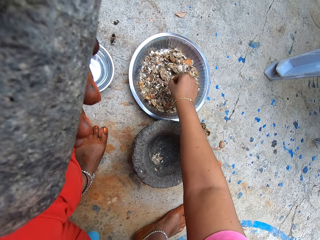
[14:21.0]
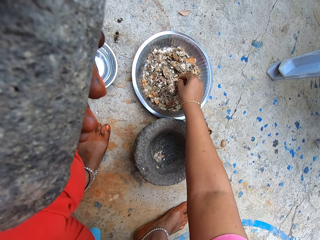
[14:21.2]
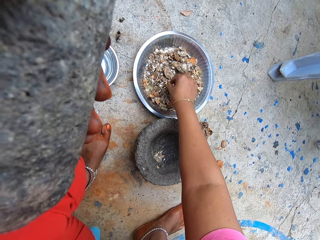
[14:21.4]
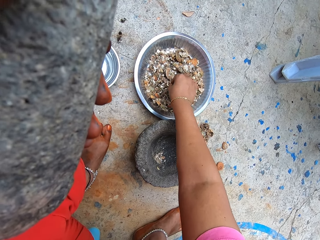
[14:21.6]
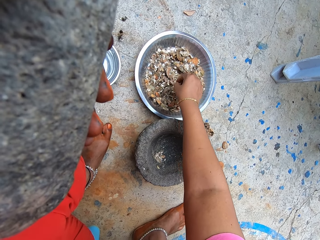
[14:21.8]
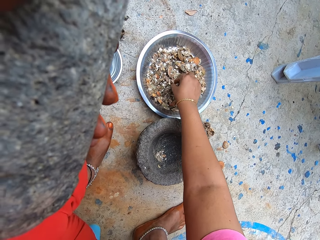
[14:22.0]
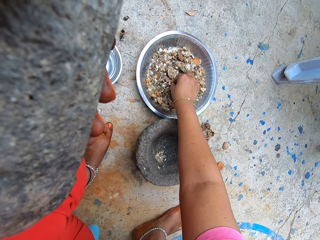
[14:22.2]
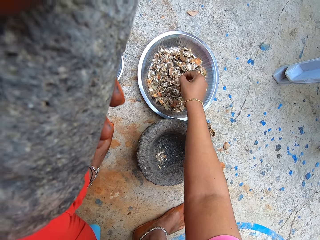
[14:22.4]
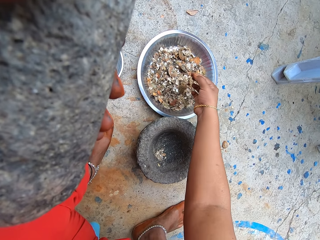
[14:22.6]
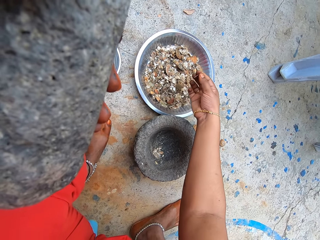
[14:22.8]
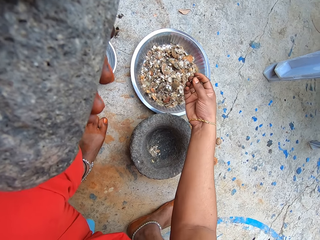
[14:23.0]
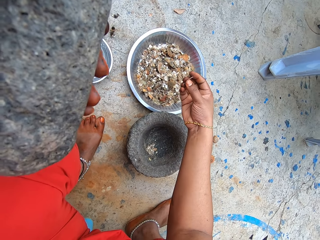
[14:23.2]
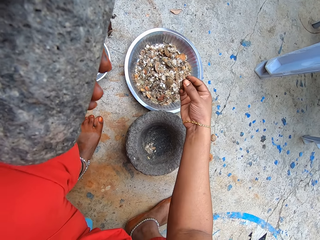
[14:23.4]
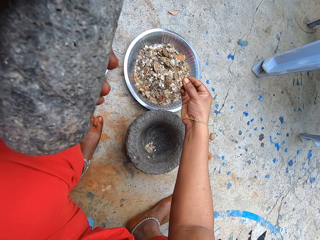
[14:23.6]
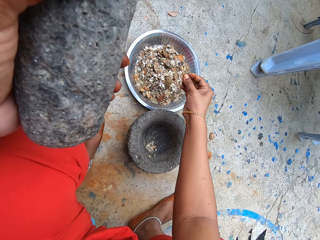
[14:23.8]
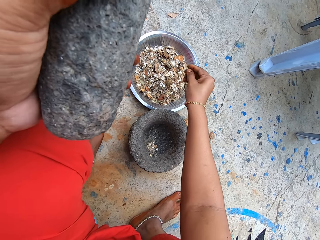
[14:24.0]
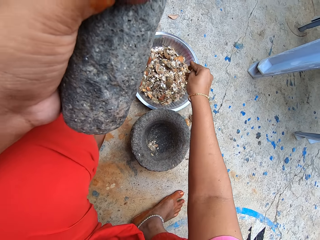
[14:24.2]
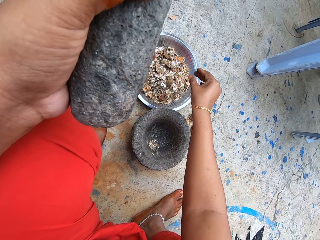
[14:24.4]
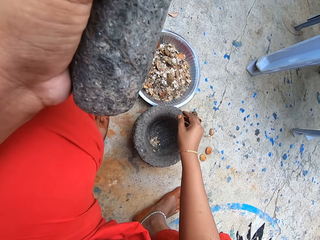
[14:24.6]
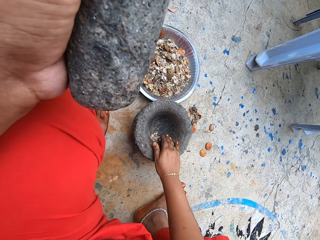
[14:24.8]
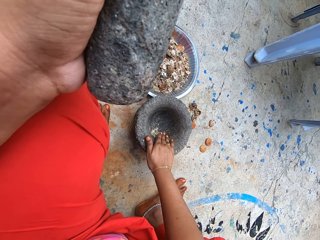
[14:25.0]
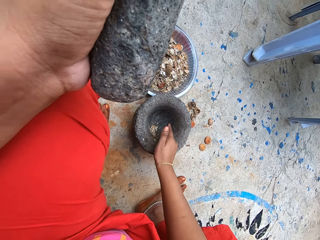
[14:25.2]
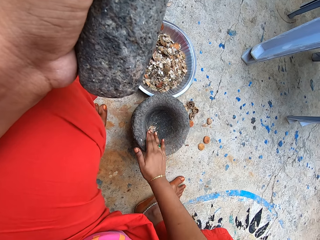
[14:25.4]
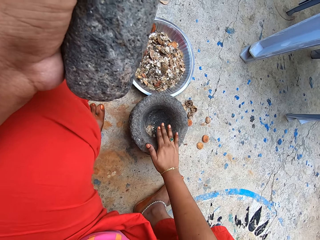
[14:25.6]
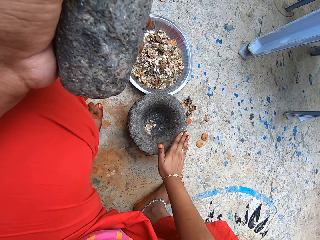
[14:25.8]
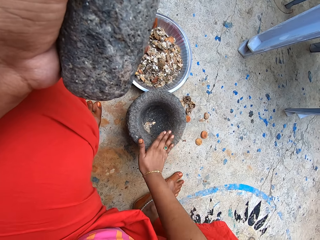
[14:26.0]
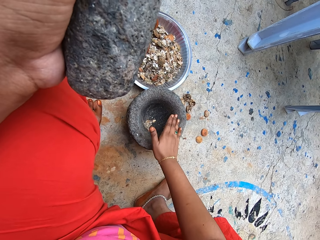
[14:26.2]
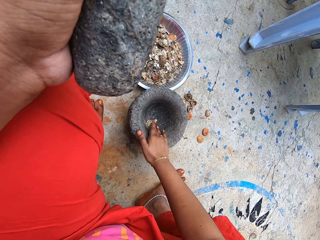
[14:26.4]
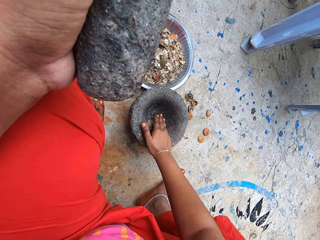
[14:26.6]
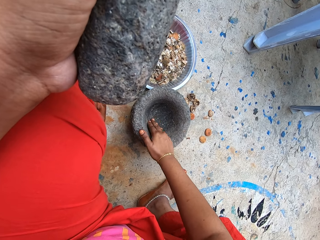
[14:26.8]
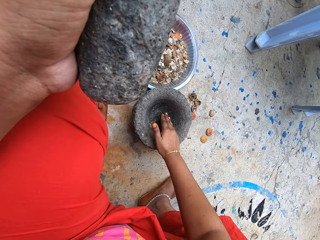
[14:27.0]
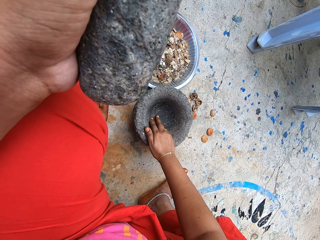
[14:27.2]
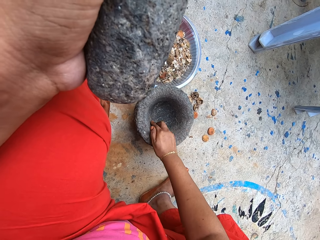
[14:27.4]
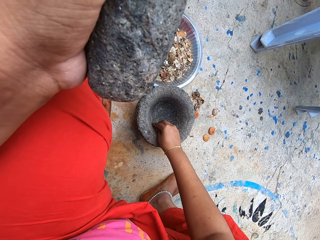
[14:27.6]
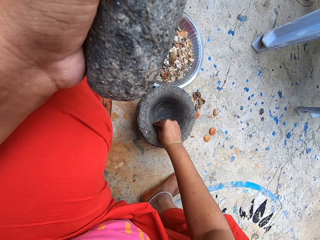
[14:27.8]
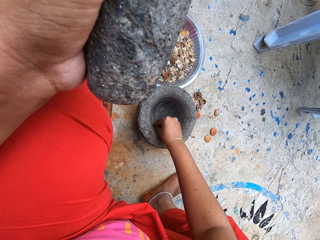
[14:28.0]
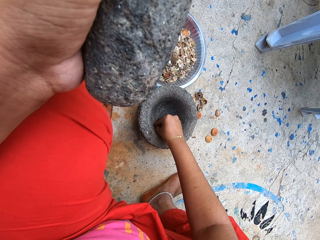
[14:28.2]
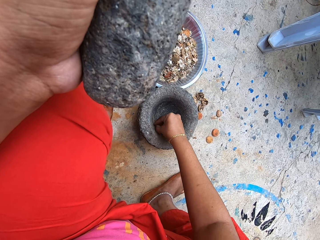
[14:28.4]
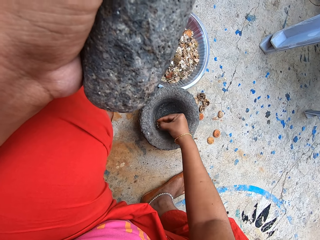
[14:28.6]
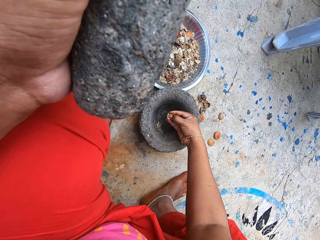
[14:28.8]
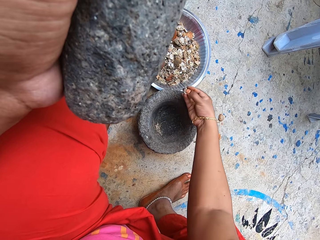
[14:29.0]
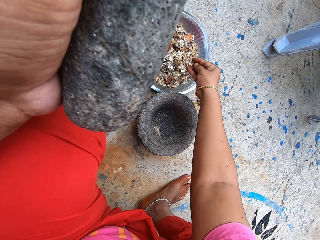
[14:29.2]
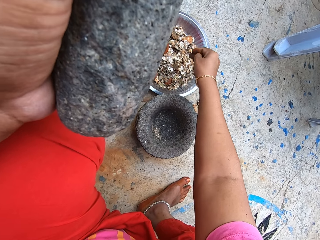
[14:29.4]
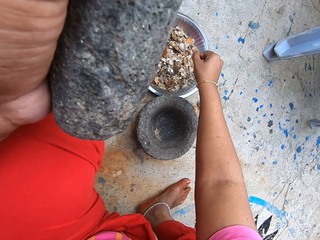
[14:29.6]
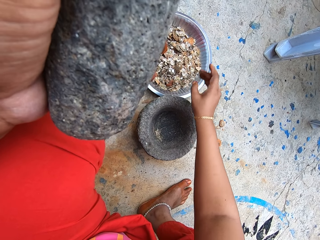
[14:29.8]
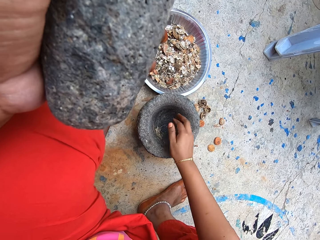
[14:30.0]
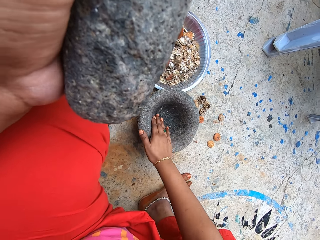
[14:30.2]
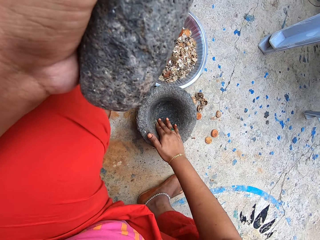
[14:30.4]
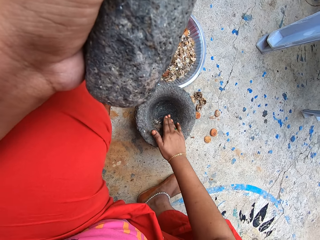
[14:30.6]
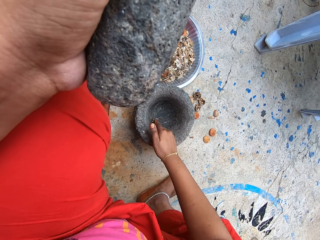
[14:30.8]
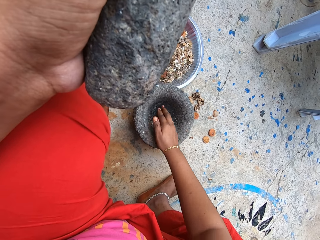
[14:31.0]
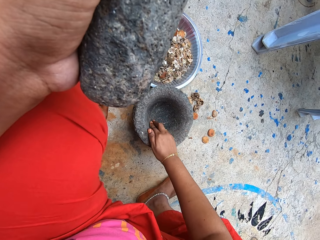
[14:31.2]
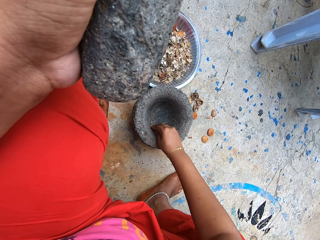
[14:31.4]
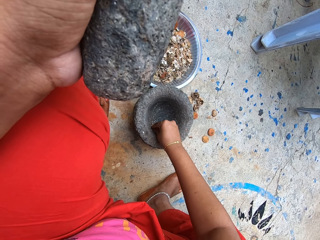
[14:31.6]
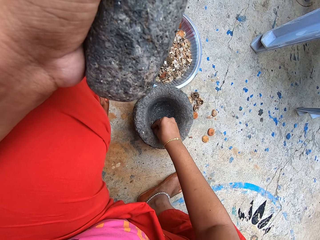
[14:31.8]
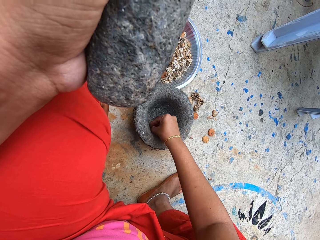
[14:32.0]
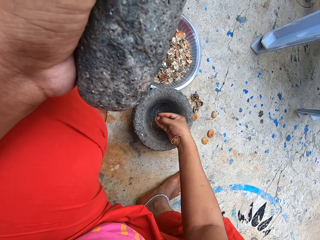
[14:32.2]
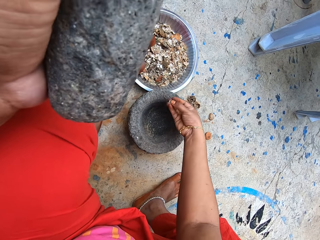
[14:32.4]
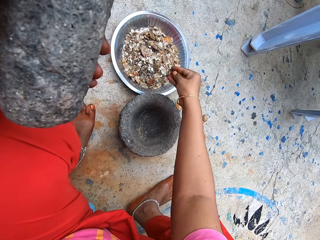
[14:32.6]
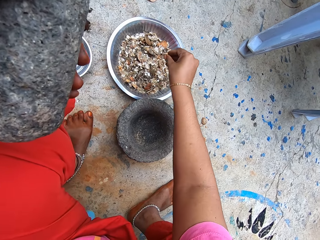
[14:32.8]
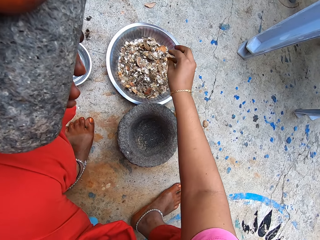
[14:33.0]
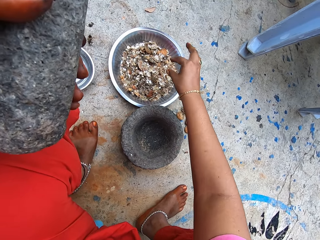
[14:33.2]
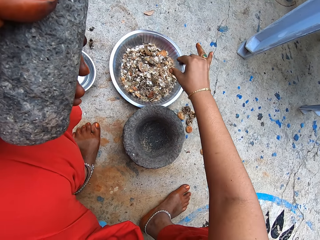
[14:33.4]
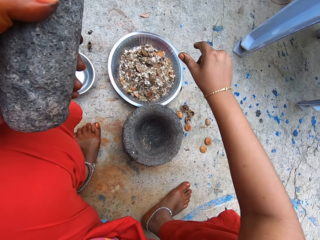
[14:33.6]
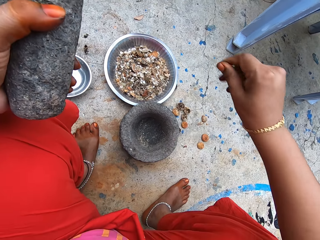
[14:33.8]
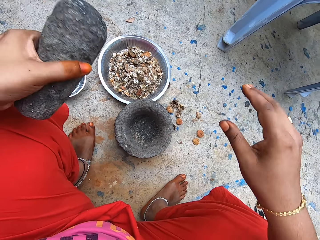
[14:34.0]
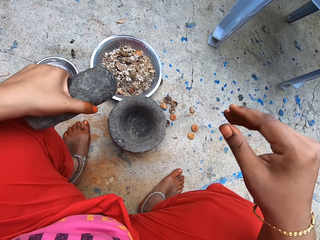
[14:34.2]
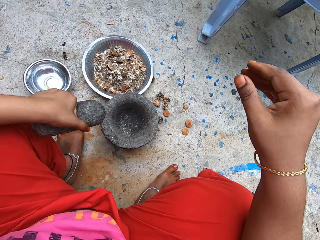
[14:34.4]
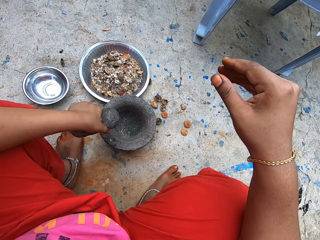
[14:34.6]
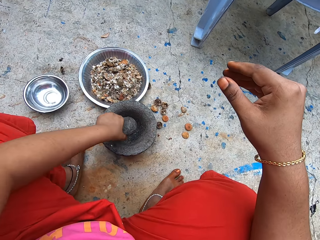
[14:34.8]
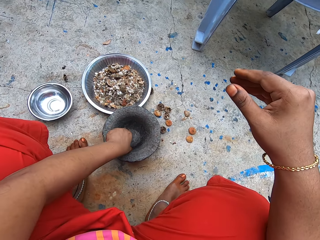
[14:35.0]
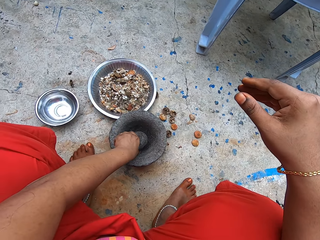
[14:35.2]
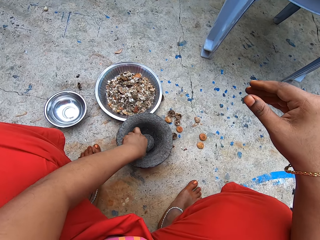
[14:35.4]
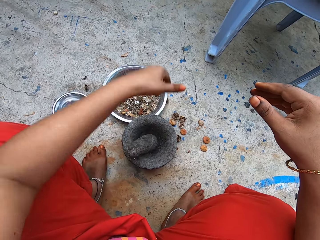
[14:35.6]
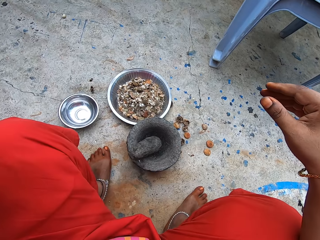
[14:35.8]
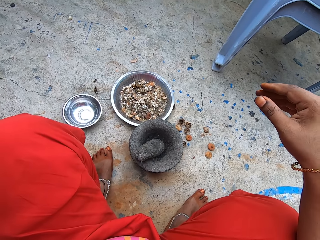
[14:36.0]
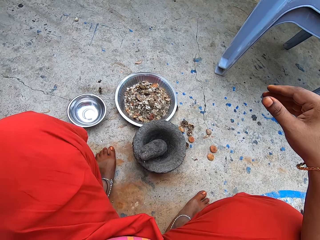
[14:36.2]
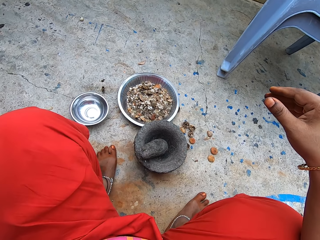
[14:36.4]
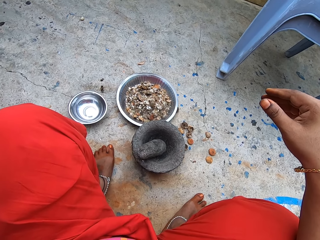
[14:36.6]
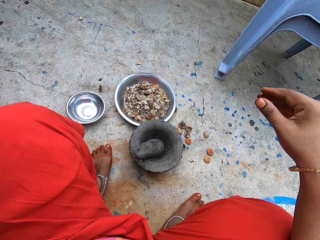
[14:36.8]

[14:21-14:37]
The camera wearer picks up a dried lemon peel from the tray with her right hand. She drops the dried lemon peel in the tray with her right hand. She gathers ground dried lemon peels and leaves in the mortar on the ground with her right hand. She picks up ground dried lemon peels and leaves from the mortar with her right hand. She puts the ground dried lemon peels and leaves in the tray on the ground with her right hand. She gathers ground dried lemon peels and leaves in the mortar on the ground with her right hand. She picks up ground dried lemon peels and leaves from the mortar with her right hand. She puts the ground dried lemon peels and leaves in the tray on the ground with her right hand. She stares around. She drops the pestle on the mortar with her left hand. She adjusts a camera on her head with her left hand. She looks around.
